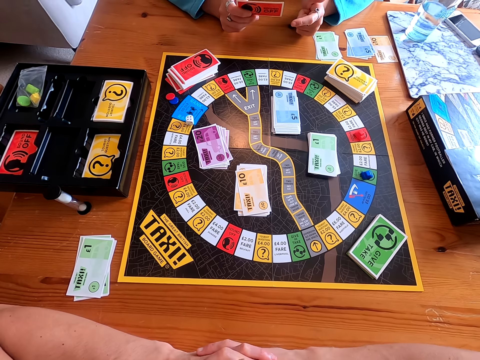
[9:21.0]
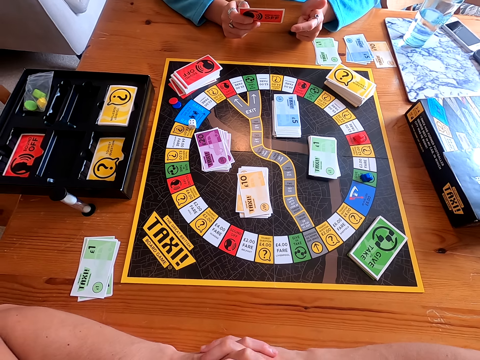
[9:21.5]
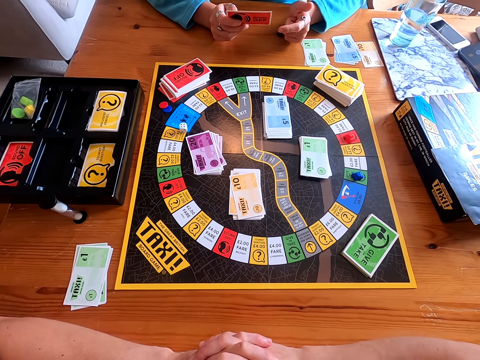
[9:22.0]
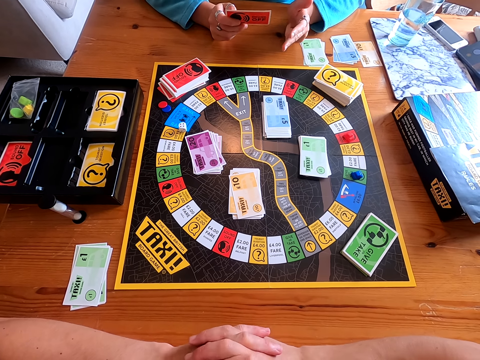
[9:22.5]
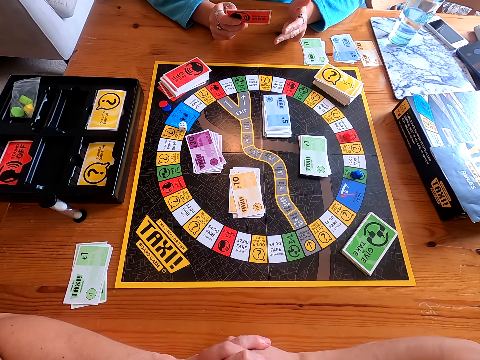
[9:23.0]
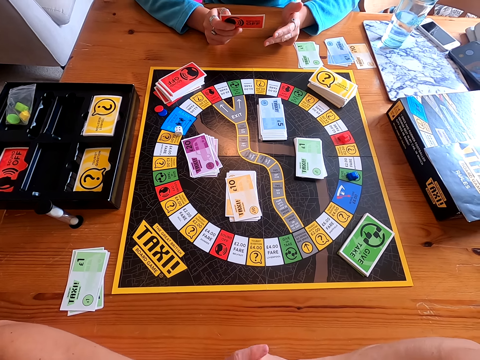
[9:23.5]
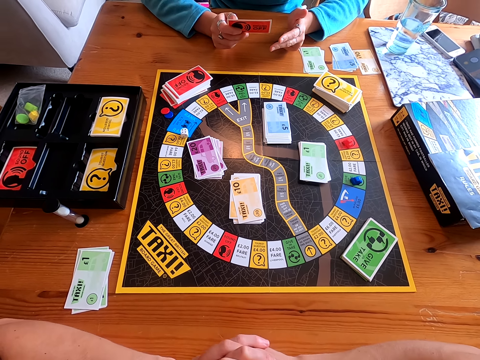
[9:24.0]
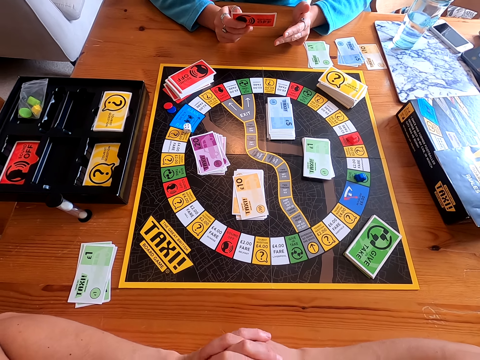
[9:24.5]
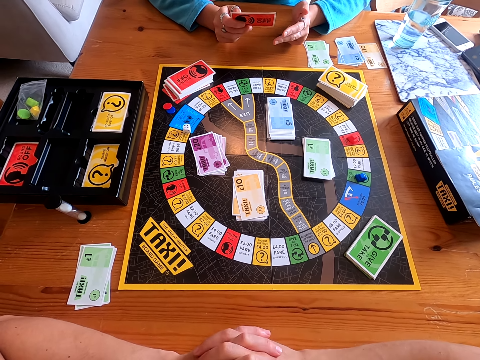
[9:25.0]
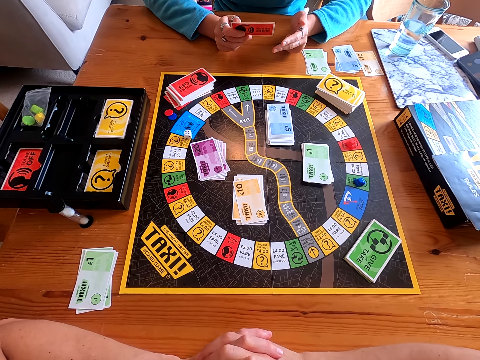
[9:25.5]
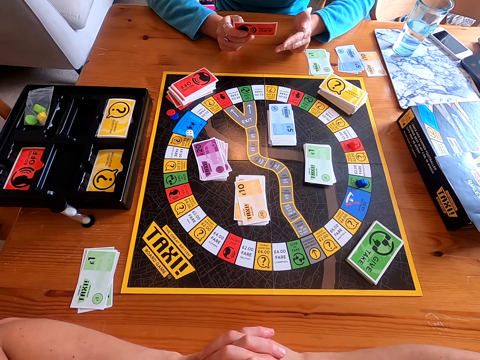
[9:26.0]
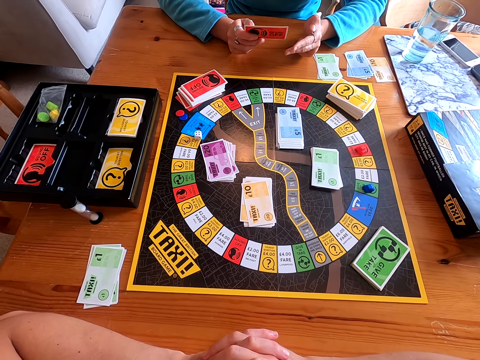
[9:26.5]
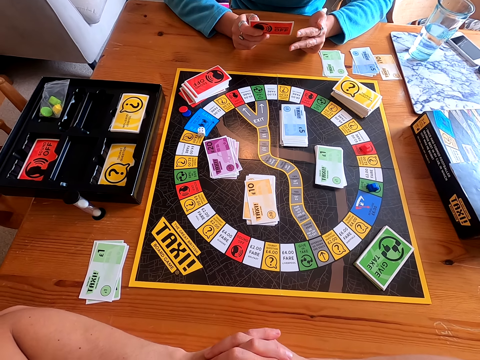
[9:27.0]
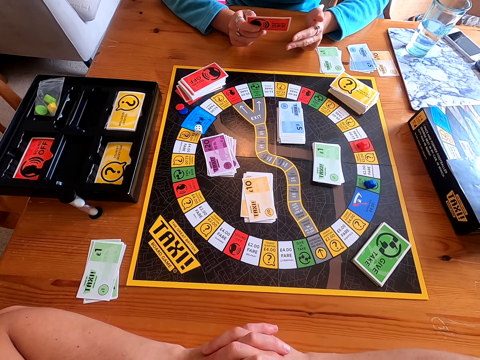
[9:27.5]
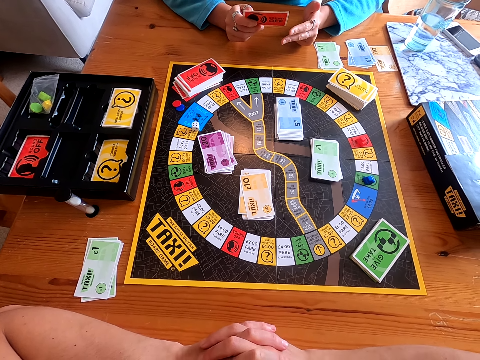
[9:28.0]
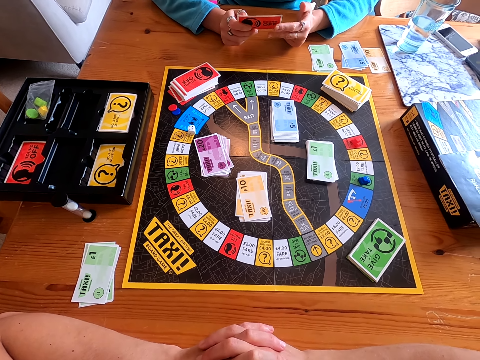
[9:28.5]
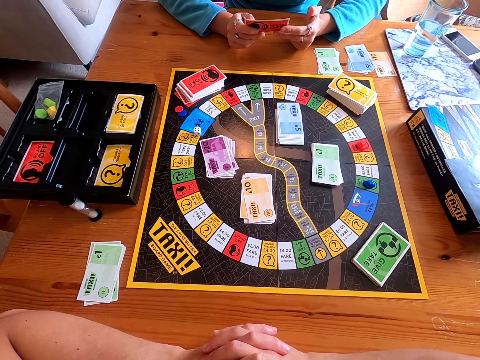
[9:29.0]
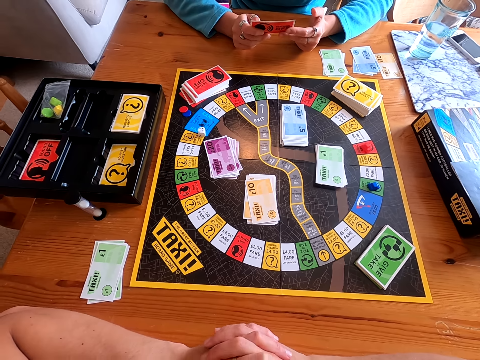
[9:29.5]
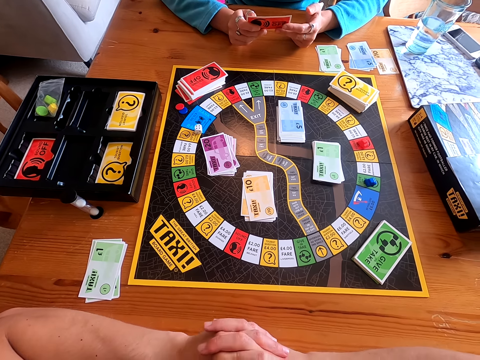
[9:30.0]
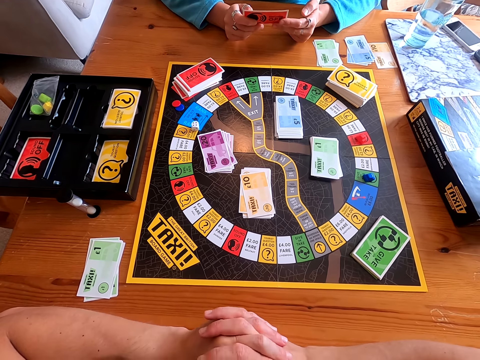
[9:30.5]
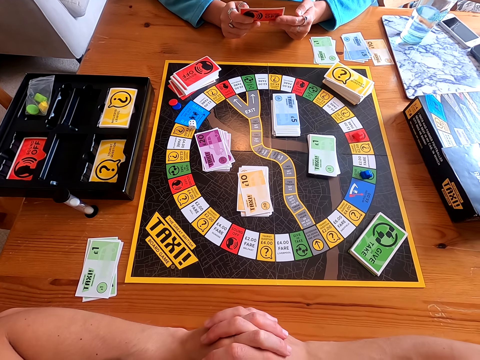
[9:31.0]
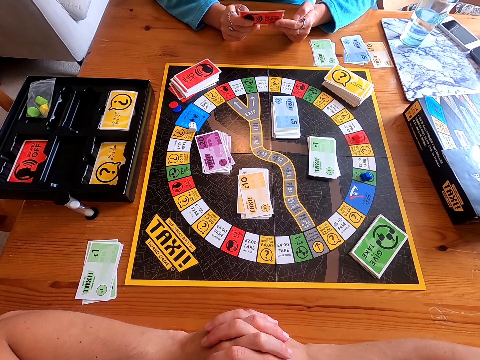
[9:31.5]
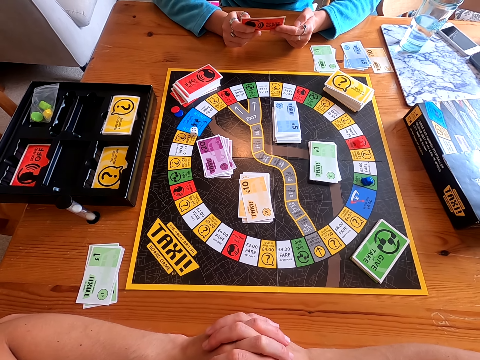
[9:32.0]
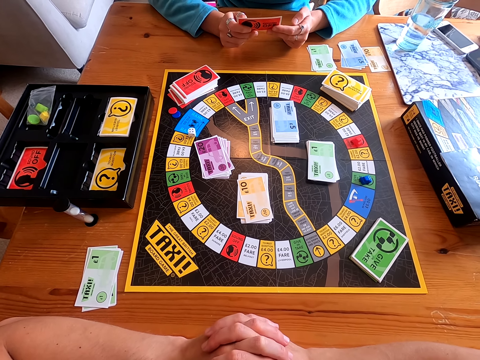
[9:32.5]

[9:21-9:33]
A lady holds a red card with the right hand. The lady speaks to the camera wearer. The camera wearer speaks to the lady. The lady flips her fingers. The lady holds the red card with both hands.

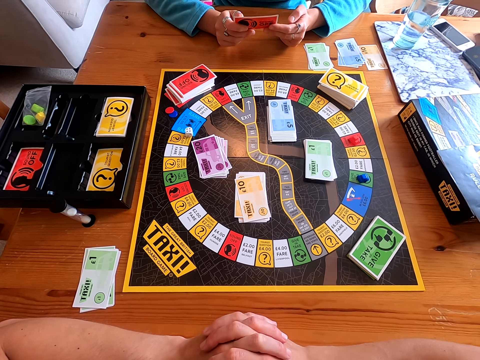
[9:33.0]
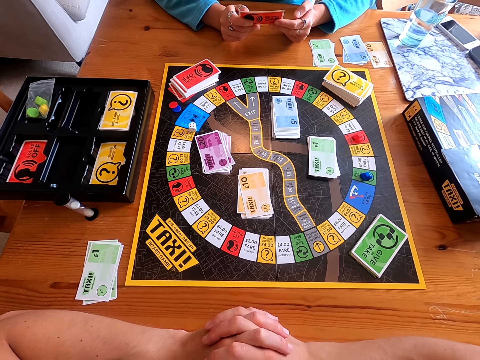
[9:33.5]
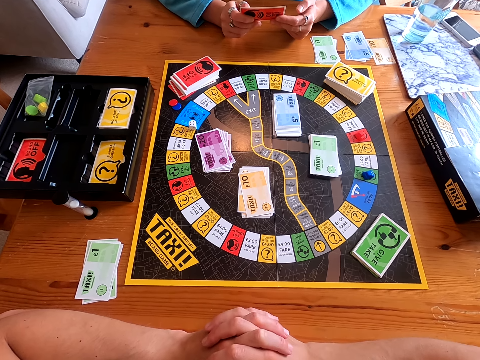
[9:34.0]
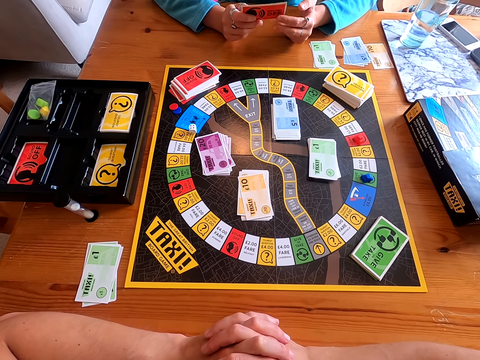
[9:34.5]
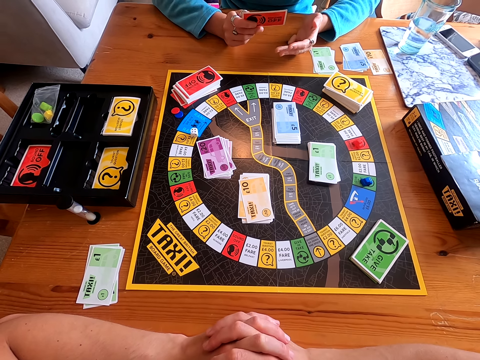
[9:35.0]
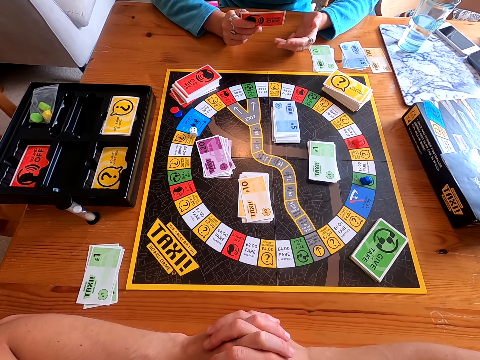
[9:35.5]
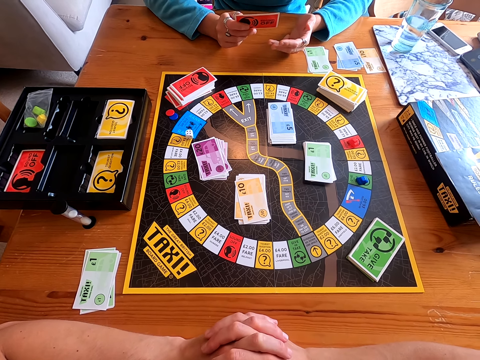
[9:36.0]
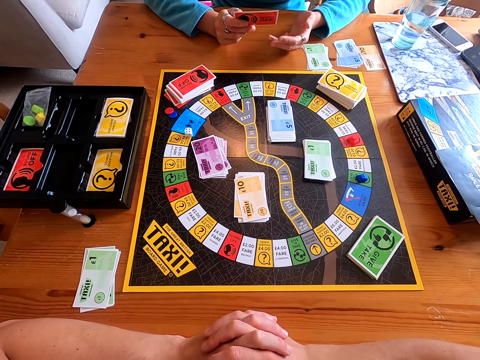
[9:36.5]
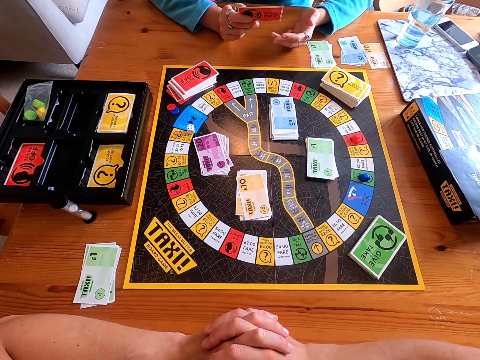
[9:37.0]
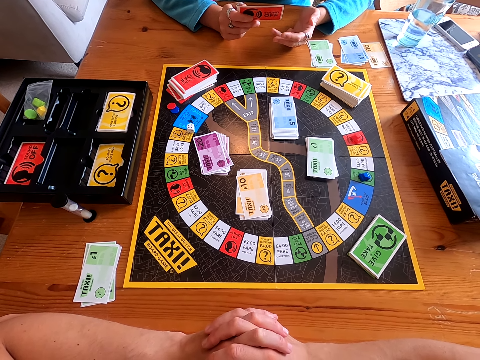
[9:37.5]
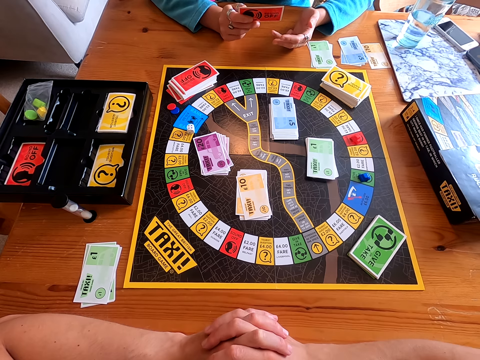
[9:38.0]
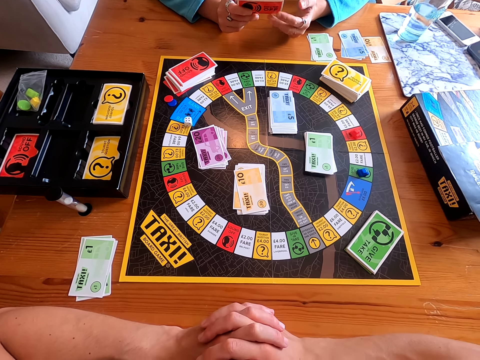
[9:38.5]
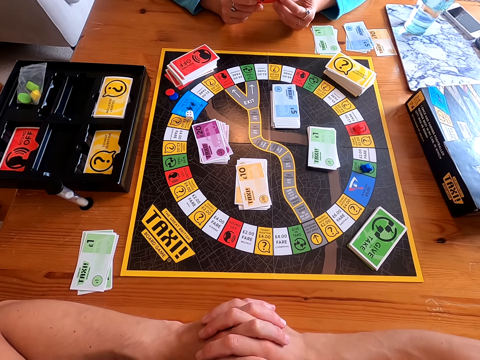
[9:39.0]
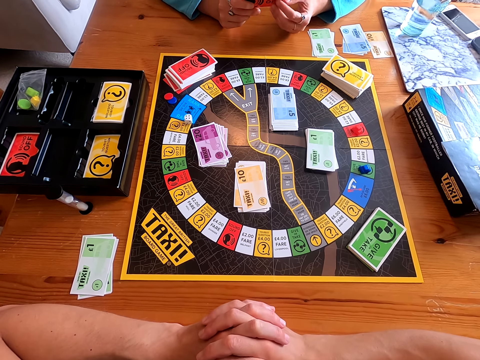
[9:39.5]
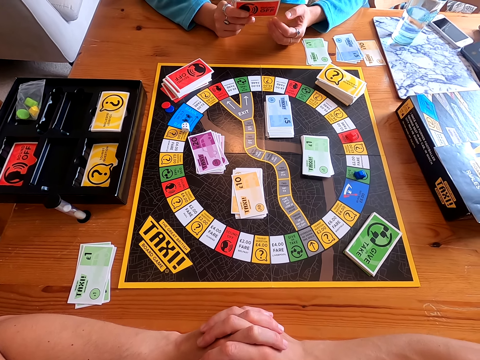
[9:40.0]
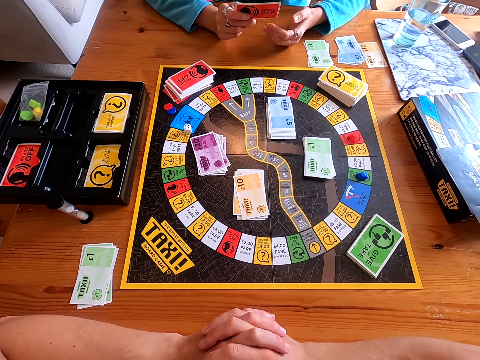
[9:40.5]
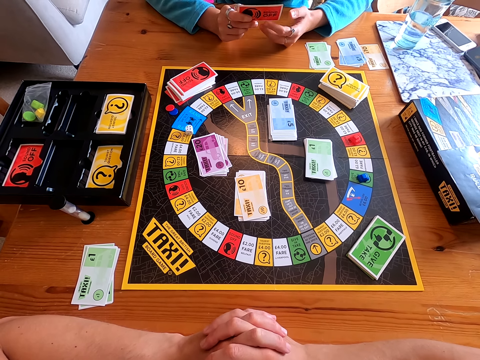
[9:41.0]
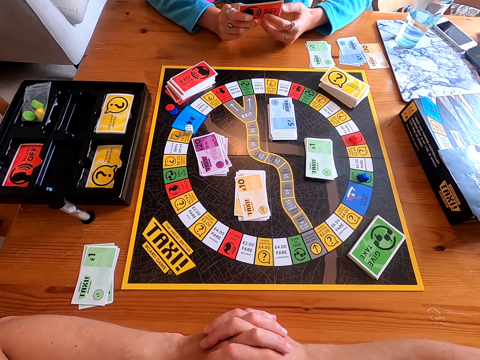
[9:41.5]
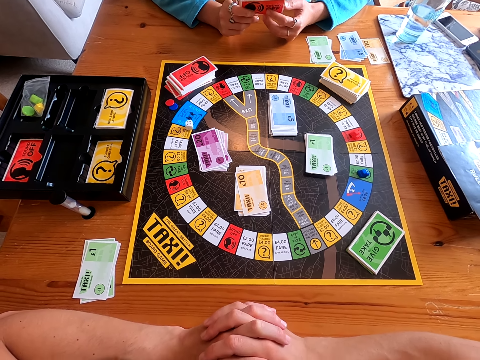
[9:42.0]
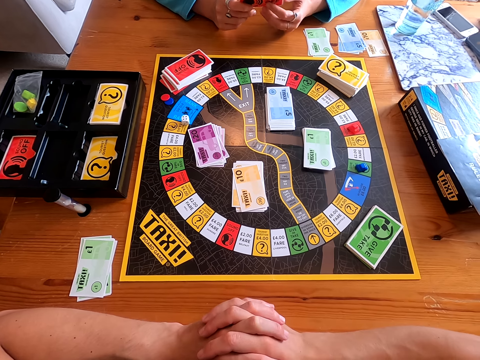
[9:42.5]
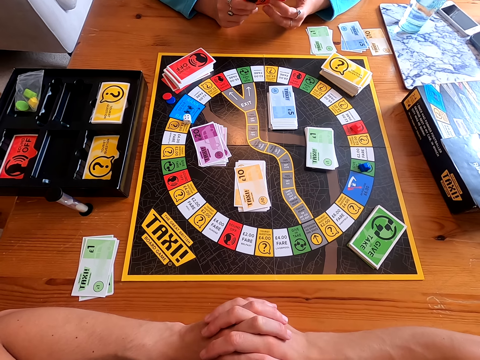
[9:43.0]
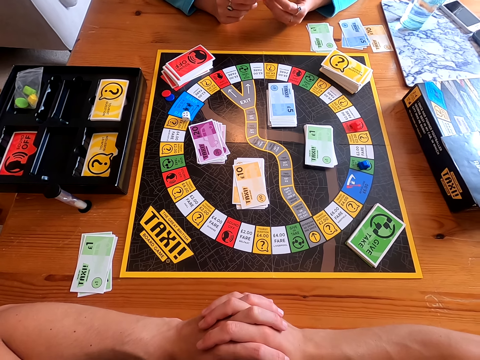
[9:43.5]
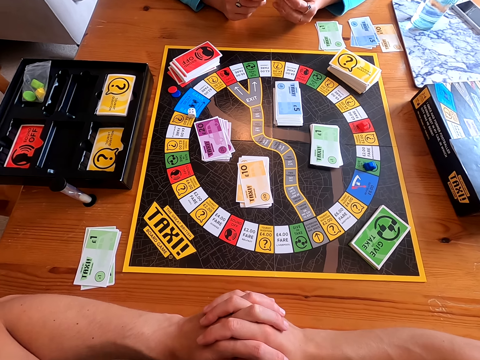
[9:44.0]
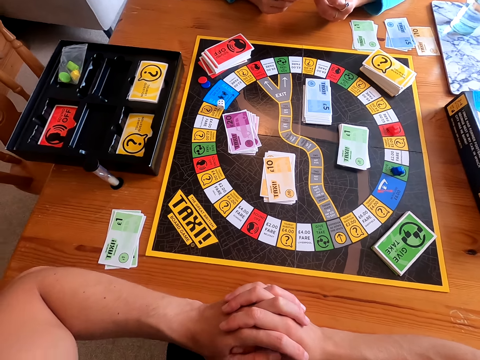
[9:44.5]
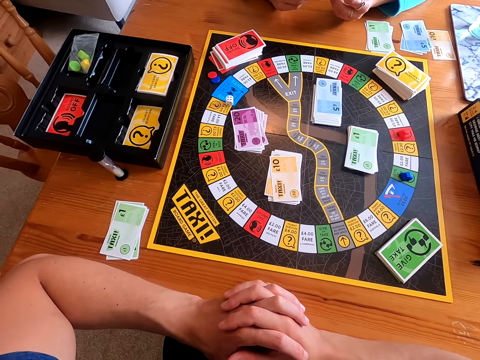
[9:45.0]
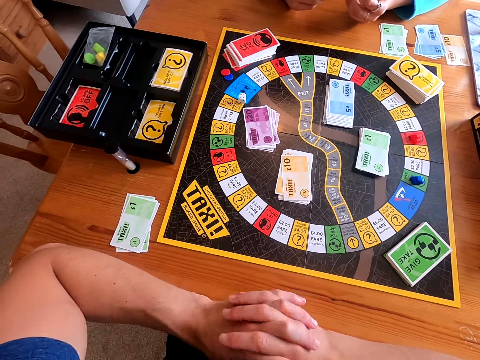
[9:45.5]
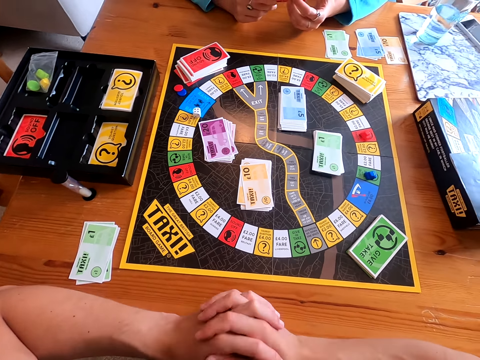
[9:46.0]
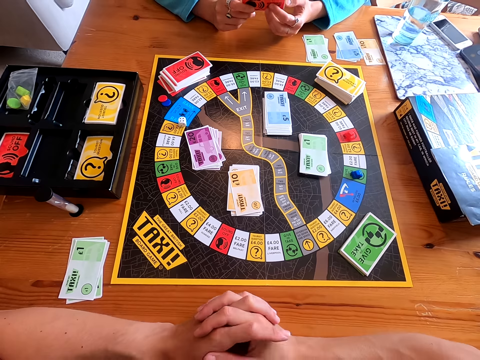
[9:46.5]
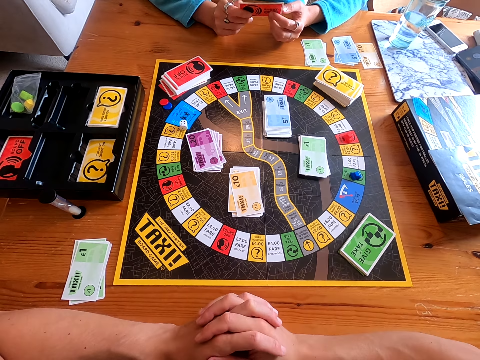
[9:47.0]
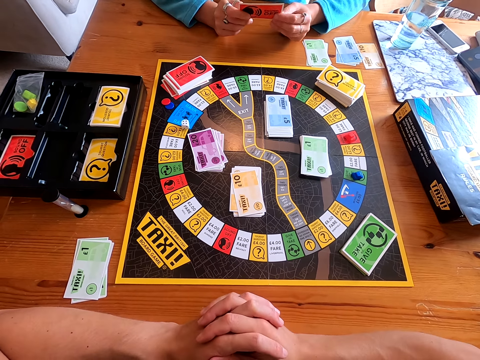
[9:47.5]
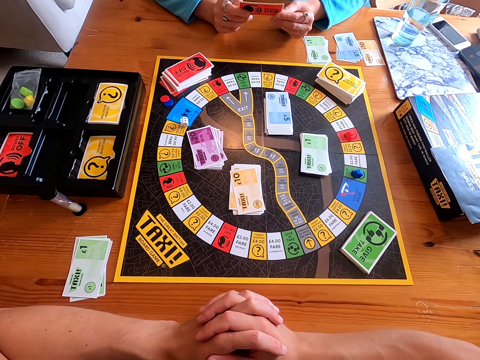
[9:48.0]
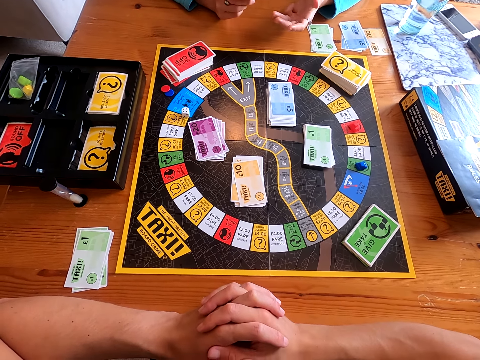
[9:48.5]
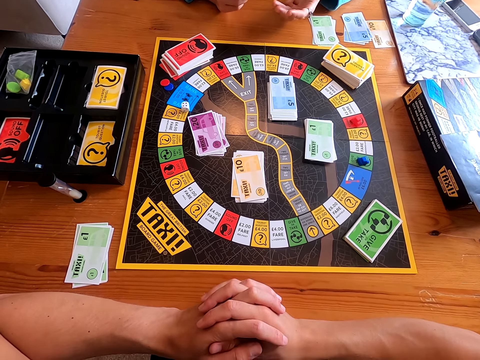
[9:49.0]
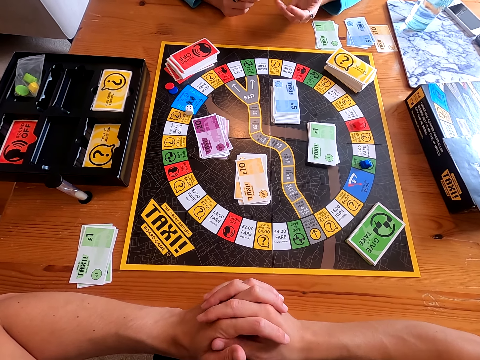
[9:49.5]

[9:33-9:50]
A lady releases the left hand from the red card. The camera wearer speaks to the lady. The lady holds the red card with both hands. The lady releases the left hand from the red card. The lady holds the red card with both hands. The lady lets go of the red card from the left hand and speaks to the camera wearer.
